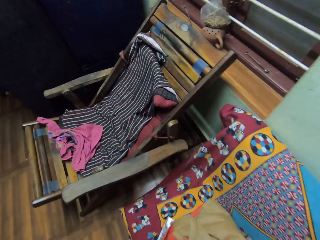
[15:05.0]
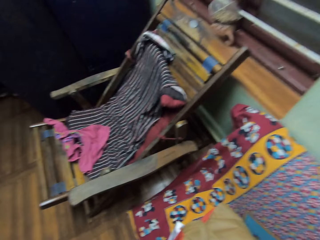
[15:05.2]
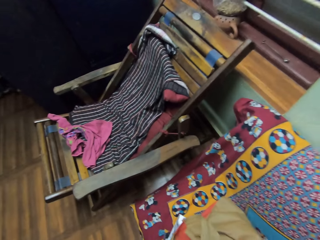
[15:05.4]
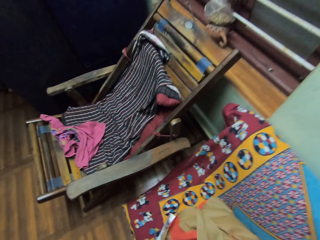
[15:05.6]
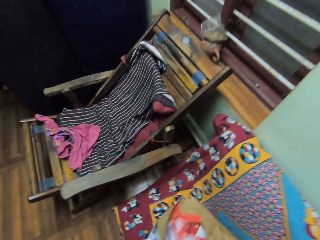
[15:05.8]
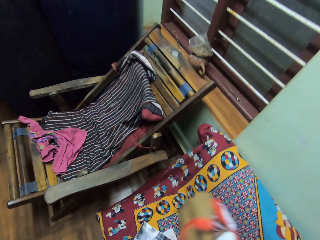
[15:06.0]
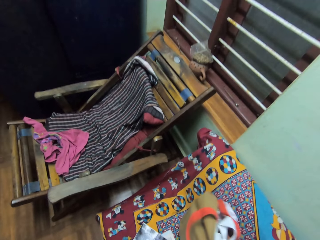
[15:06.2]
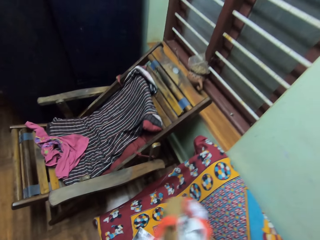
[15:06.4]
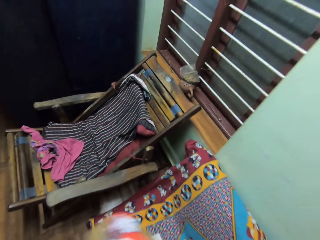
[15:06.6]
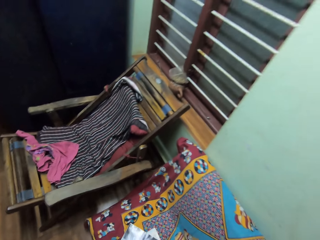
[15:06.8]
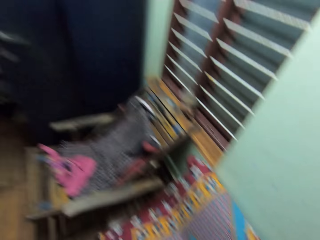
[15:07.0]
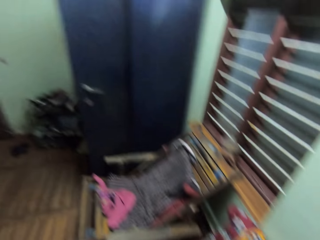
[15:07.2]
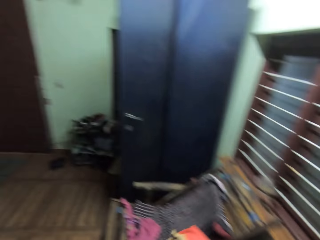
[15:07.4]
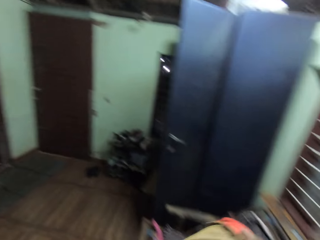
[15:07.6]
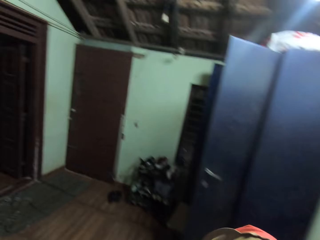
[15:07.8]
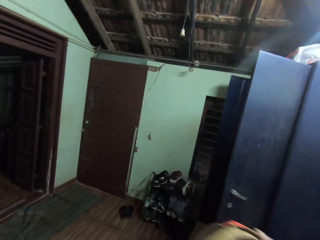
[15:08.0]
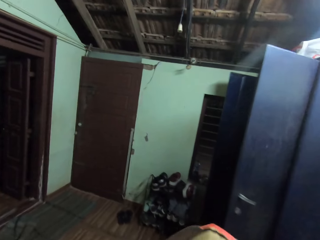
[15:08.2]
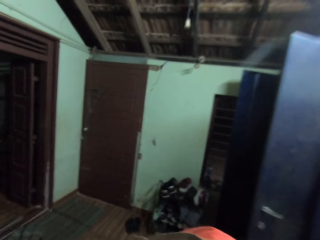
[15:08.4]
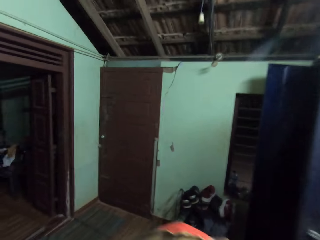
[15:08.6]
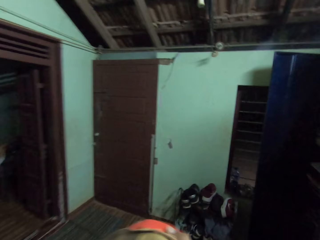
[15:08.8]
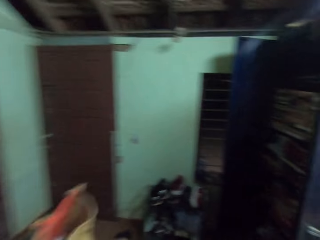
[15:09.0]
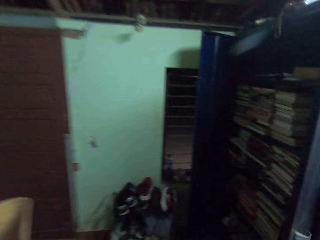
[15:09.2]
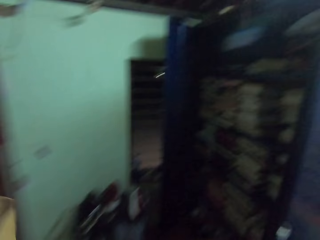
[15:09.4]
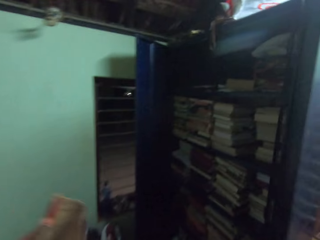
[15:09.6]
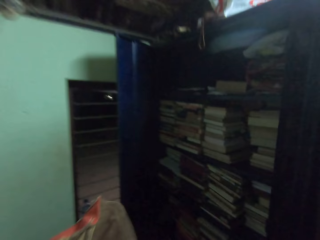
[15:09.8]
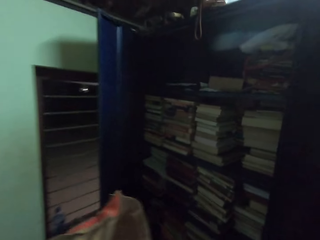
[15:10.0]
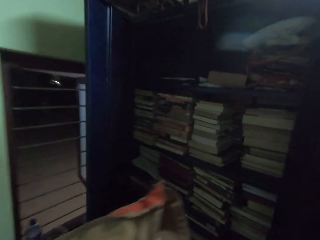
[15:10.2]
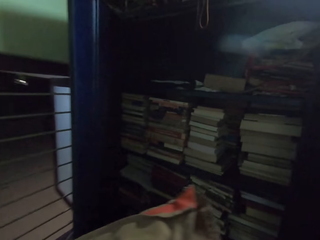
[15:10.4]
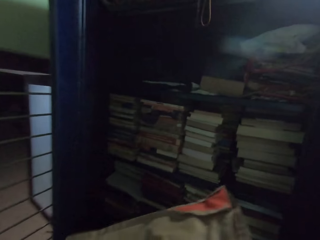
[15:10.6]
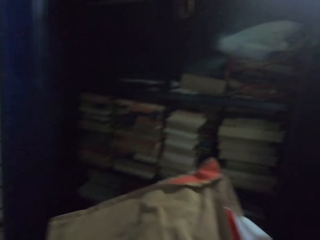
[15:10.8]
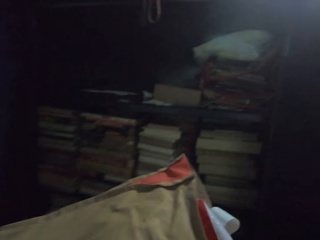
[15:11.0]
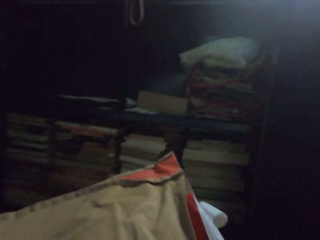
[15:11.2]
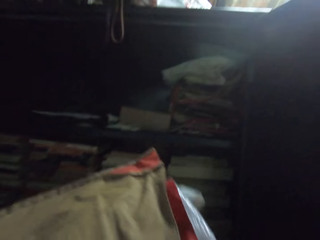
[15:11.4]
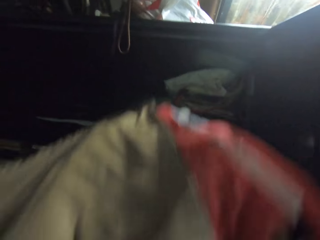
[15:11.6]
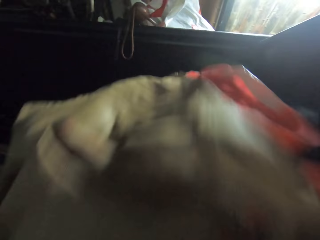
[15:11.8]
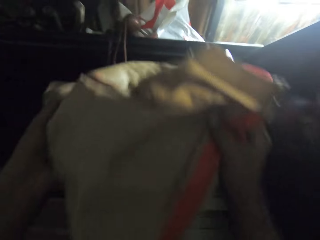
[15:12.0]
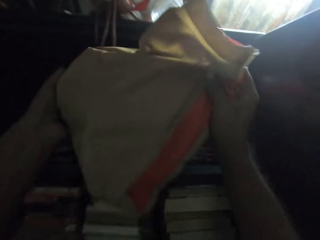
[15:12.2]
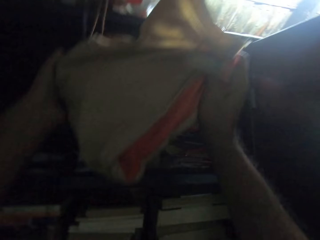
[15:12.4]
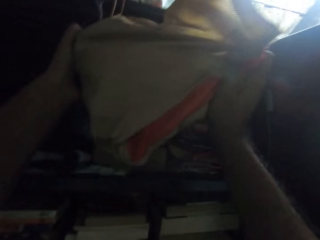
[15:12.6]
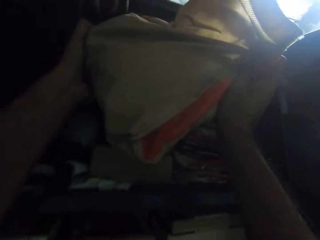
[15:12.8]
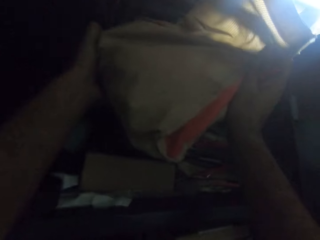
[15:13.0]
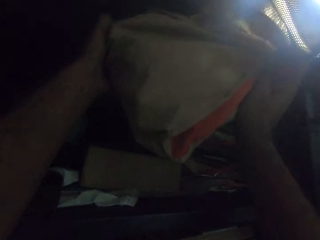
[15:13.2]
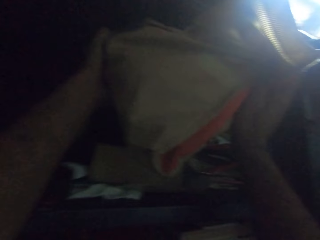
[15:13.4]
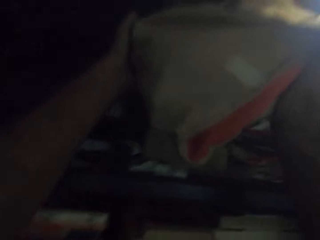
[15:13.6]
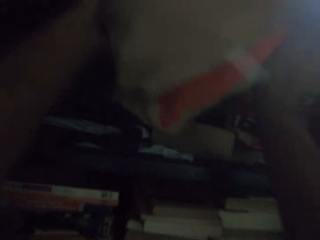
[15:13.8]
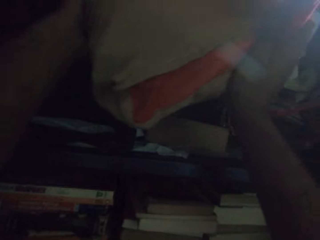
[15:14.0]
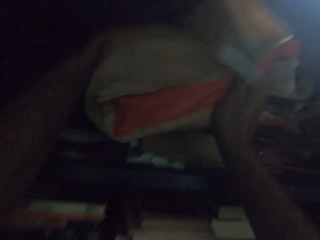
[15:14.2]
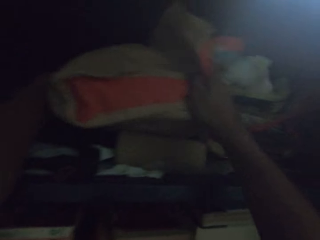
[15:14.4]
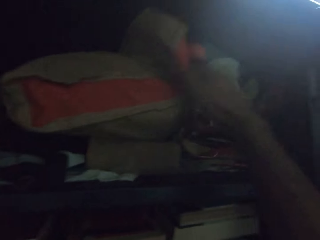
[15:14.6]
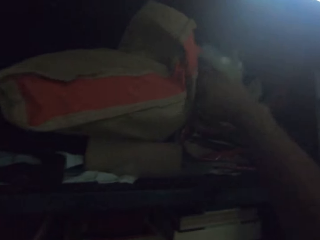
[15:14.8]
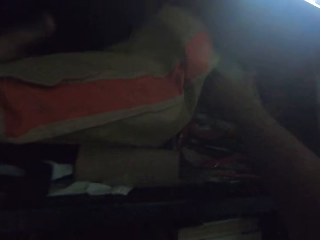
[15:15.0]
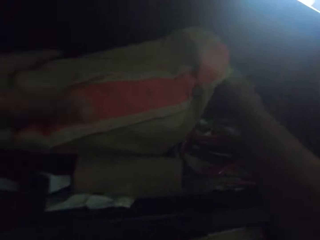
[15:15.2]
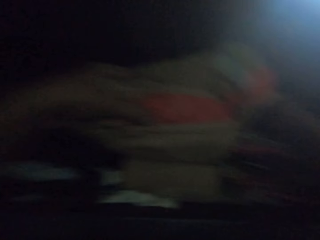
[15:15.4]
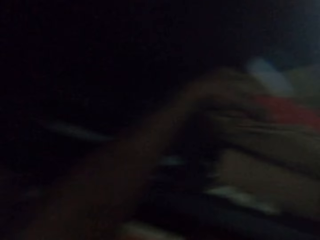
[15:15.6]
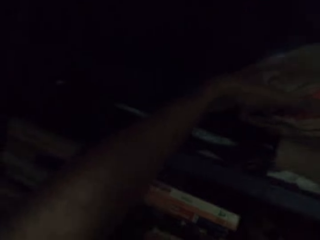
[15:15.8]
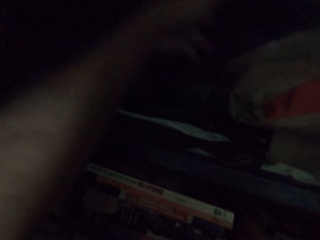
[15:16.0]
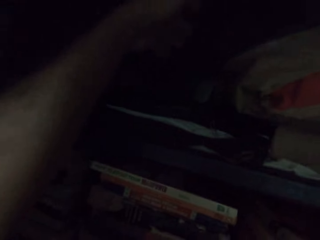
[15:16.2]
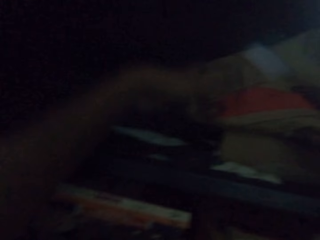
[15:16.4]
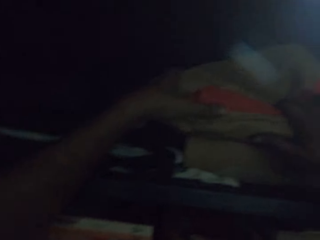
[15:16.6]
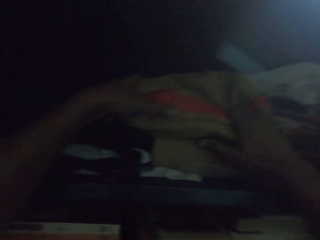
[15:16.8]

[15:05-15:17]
The camera wearer picks a bag. They put the bag in the shelf.

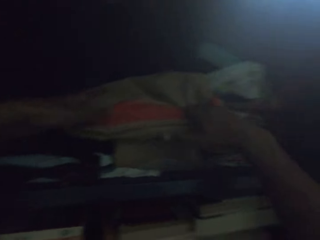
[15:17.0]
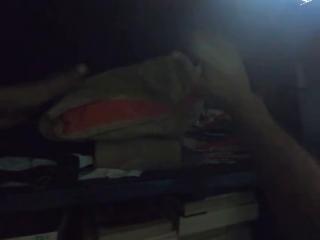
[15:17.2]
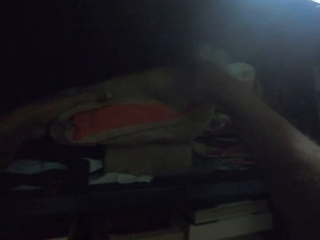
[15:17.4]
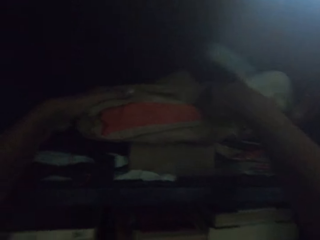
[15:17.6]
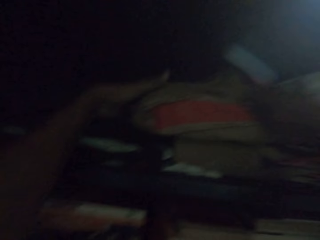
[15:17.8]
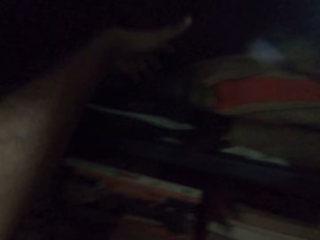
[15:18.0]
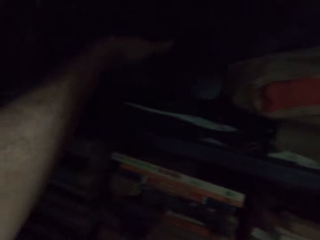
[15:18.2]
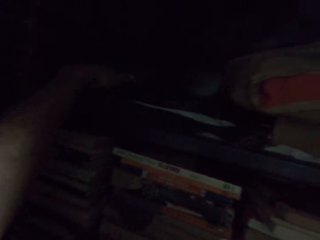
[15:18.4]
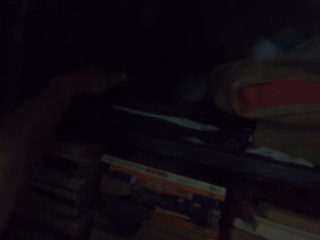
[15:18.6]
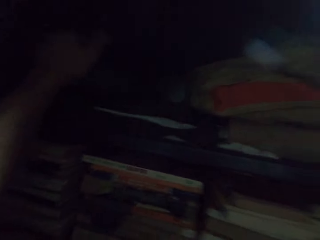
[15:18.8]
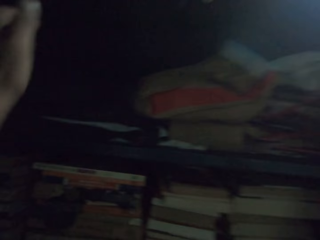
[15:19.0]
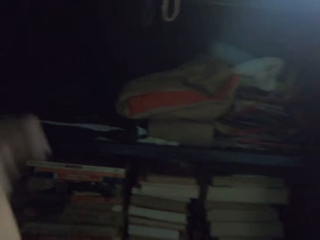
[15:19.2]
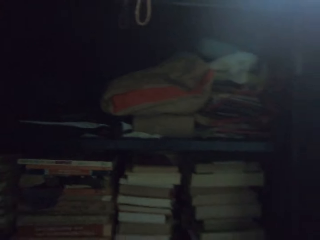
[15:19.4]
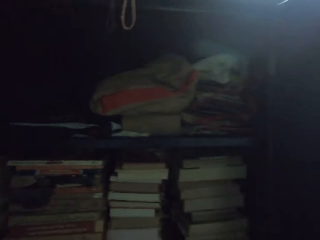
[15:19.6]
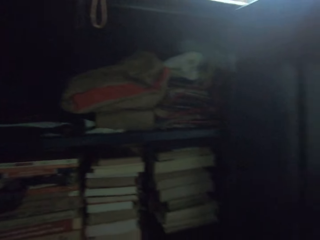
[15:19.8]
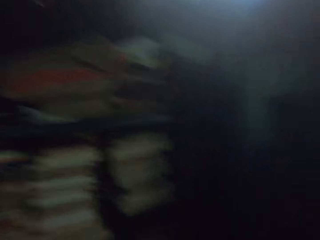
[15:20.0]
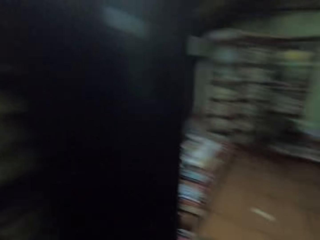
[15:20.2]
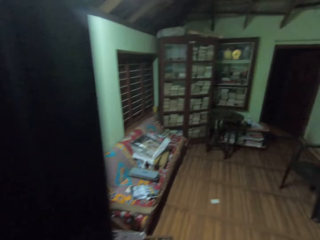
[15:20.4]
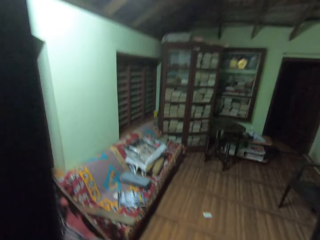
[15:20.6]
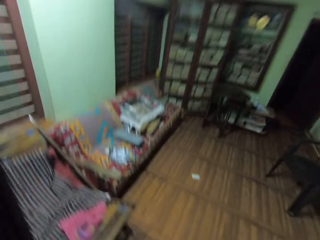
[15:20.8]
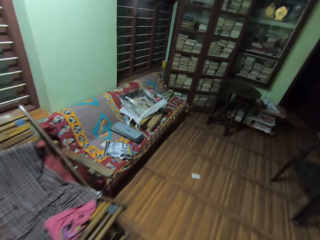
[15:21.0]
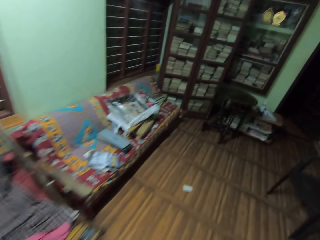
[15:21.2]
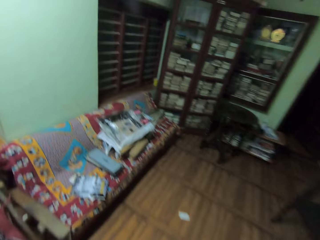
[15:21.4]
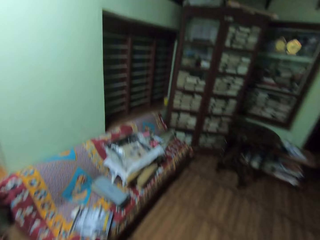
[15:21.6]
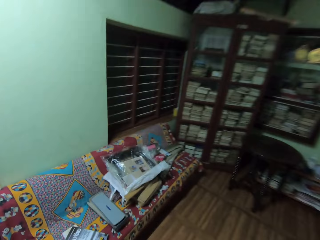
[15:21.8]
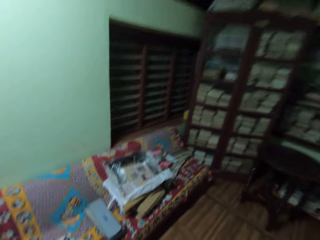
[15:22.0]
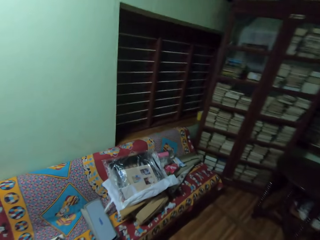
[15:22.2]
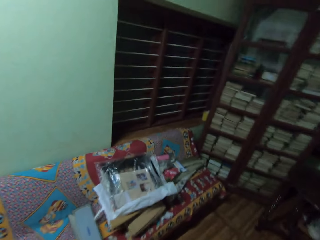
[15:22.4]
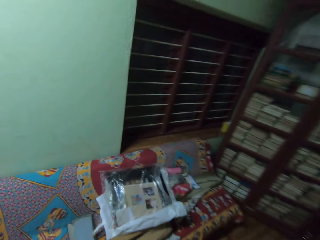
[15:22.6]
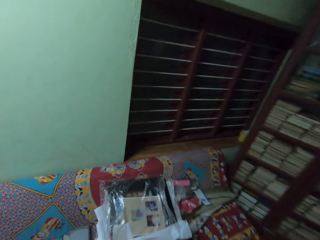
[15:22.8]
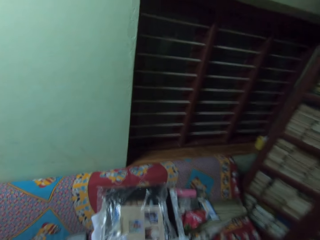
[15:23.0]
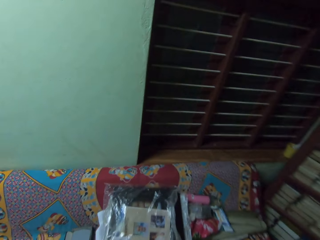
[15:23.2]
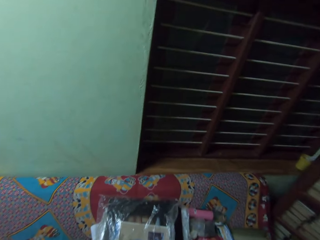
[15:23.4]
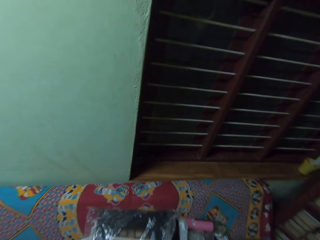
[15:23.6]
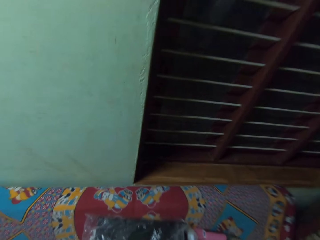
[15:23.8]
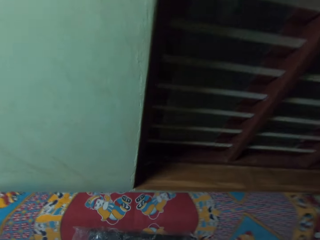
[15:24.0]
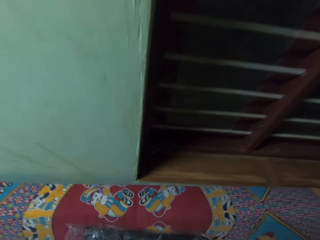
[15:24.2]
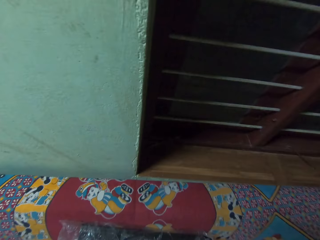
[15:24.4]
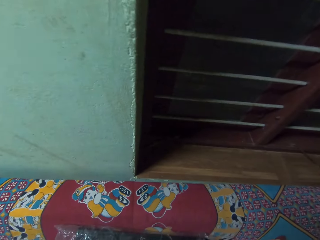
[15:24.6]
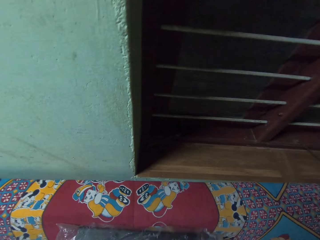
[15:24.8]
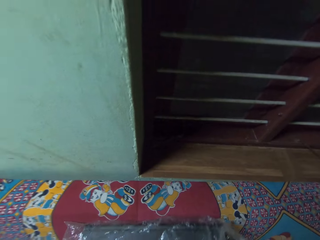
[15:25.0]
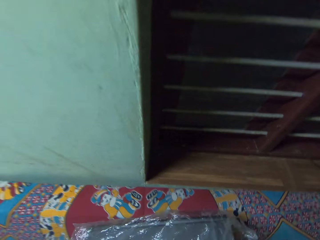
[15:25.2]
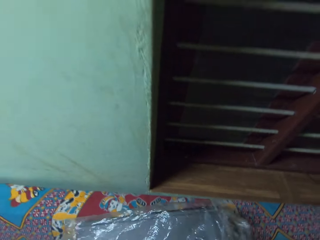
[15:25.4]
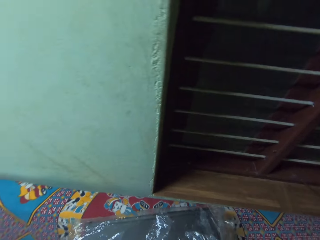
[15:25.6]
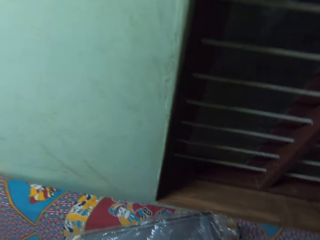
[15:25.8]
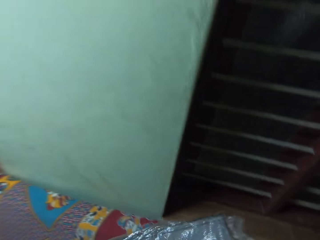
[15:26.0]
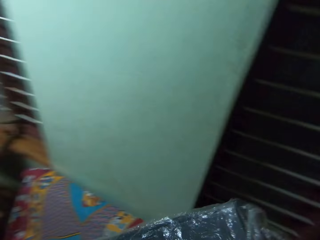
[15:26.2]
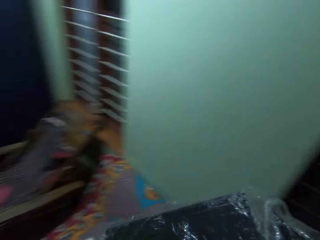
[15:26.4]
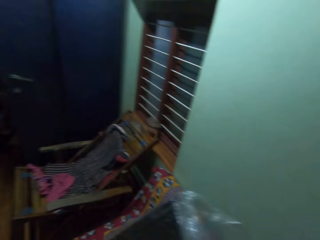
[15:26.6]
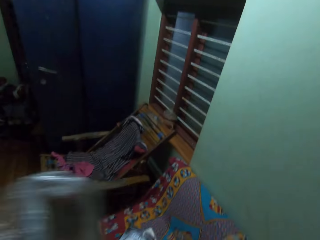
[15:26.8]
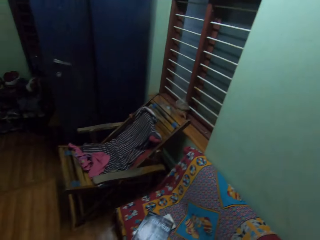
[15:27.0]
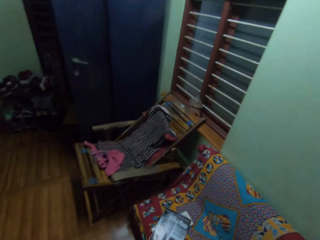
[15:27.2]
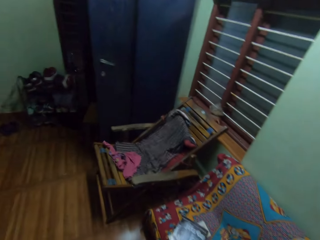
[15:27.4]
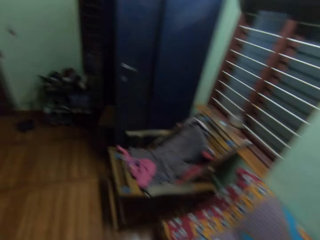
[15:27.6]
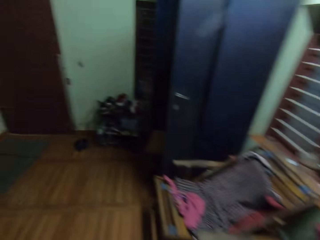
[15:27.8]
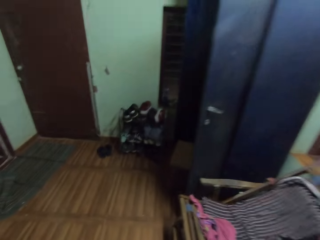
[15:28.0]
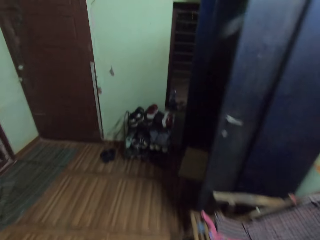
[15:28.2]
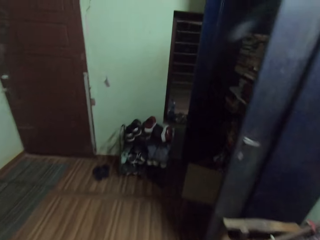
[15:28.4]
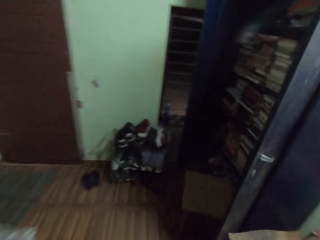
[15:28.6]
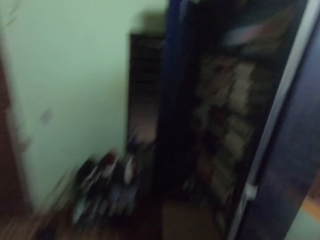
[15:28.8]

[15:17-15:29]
The camera wearer walks in the house. They pick something.
